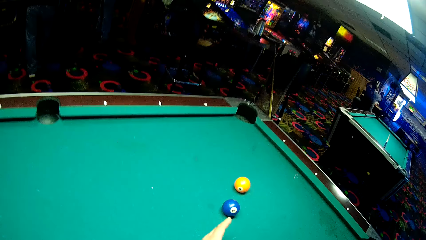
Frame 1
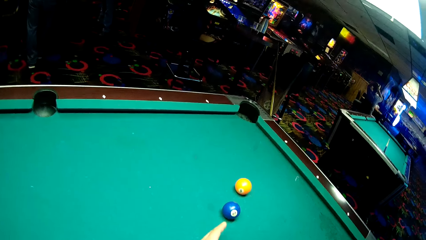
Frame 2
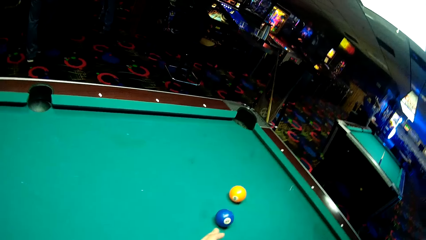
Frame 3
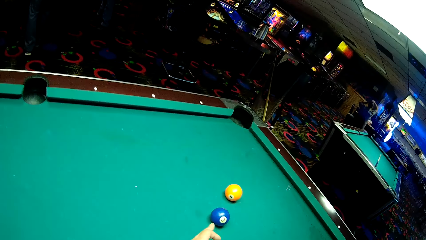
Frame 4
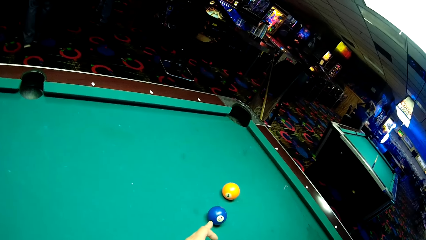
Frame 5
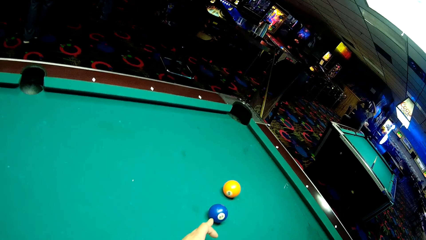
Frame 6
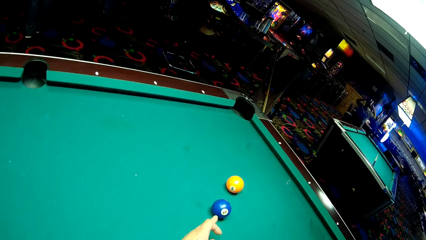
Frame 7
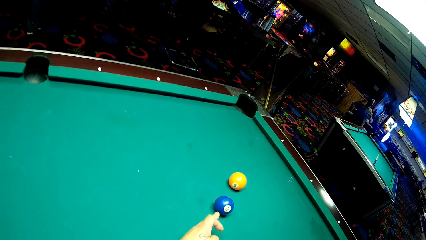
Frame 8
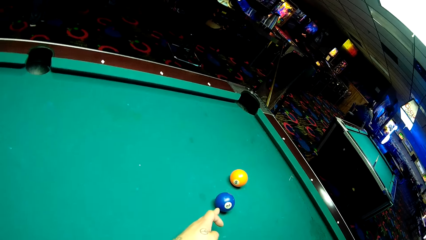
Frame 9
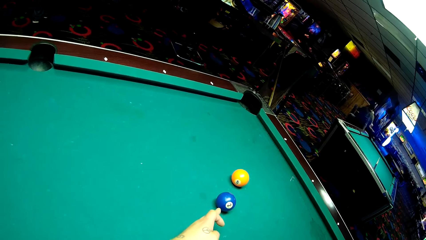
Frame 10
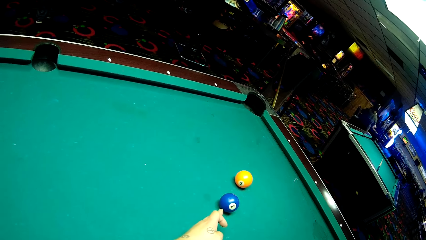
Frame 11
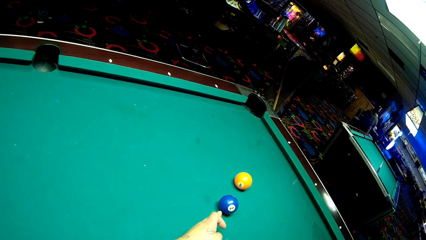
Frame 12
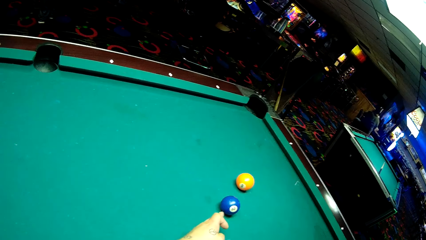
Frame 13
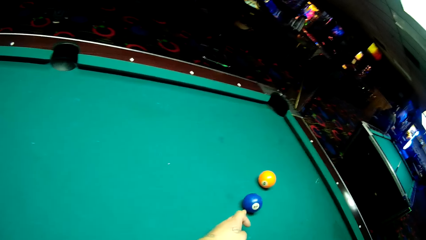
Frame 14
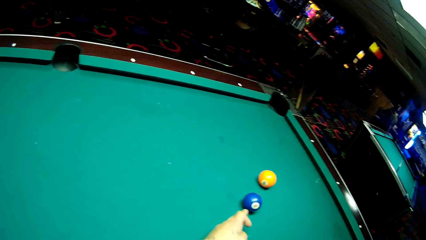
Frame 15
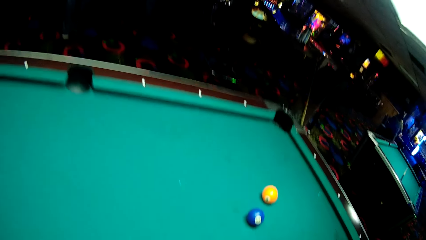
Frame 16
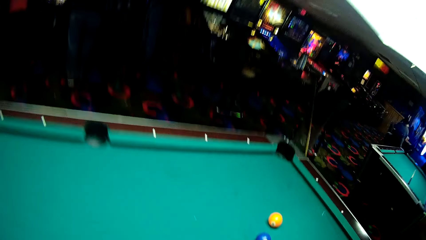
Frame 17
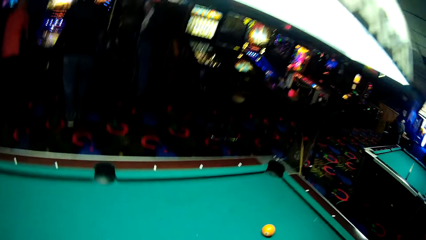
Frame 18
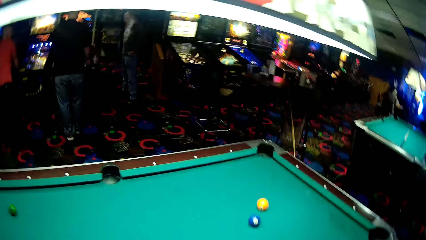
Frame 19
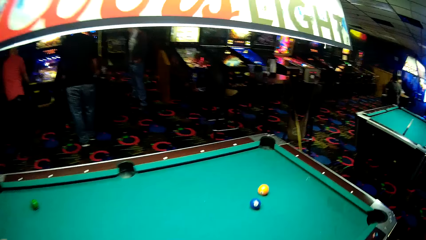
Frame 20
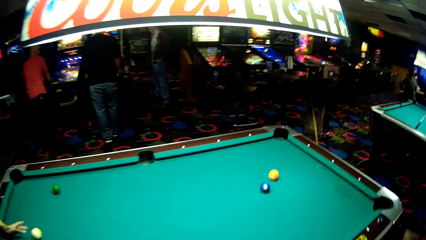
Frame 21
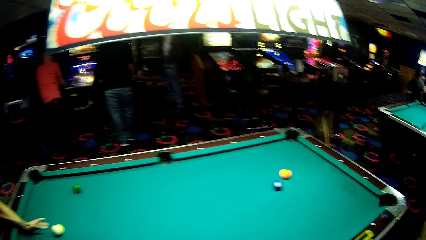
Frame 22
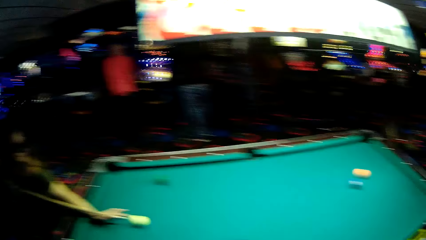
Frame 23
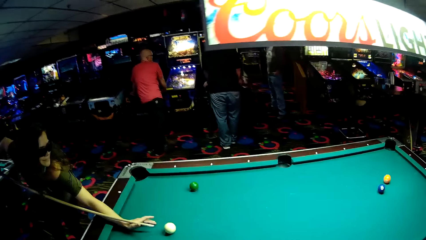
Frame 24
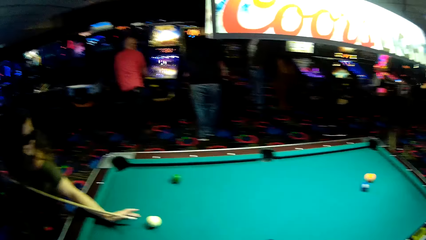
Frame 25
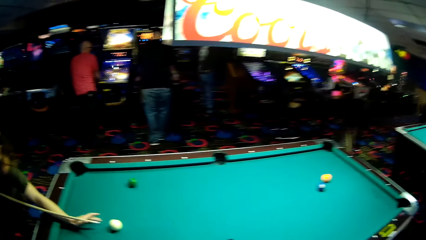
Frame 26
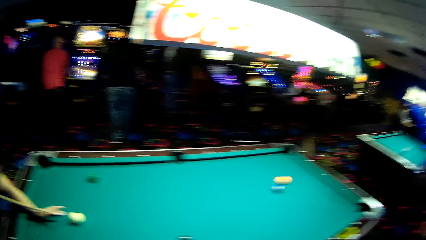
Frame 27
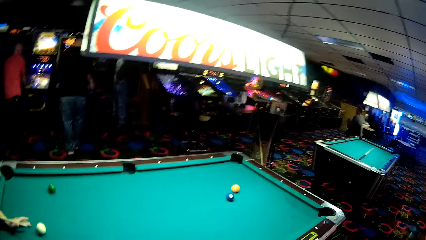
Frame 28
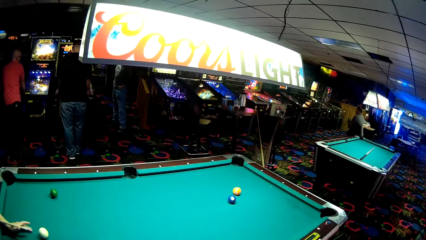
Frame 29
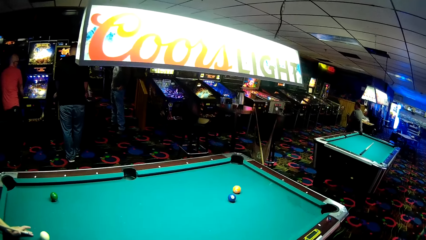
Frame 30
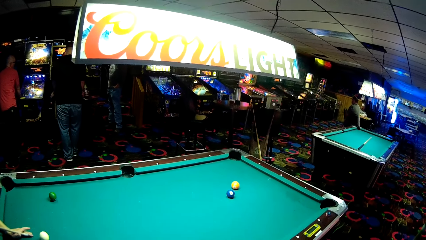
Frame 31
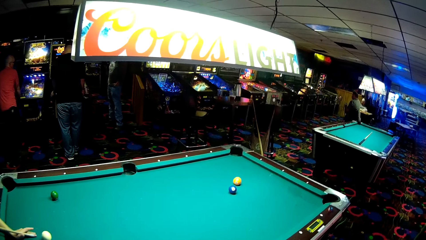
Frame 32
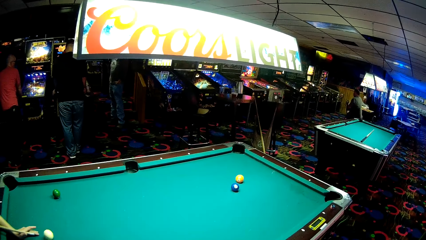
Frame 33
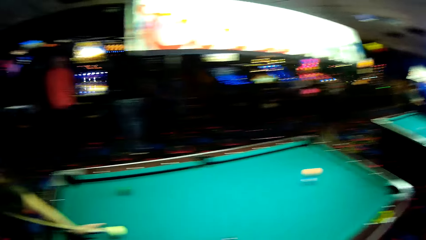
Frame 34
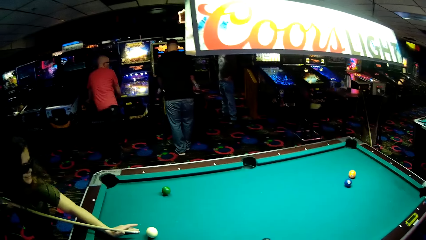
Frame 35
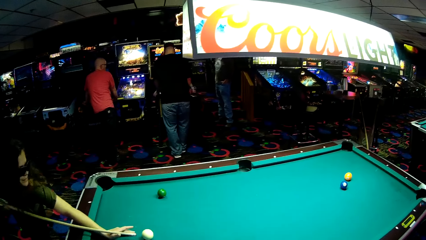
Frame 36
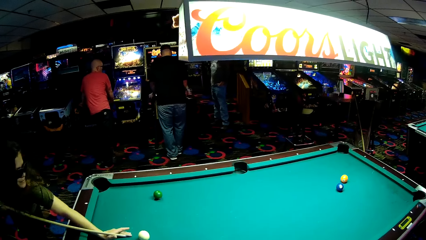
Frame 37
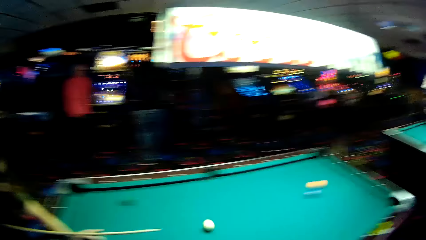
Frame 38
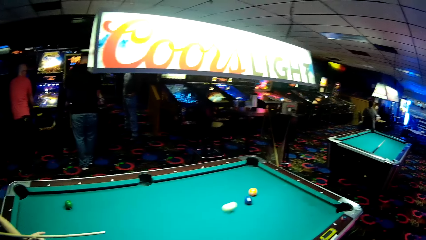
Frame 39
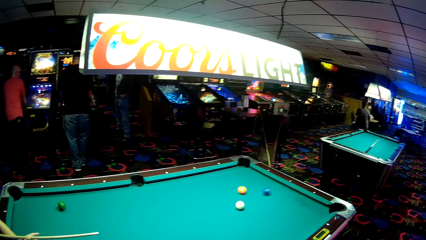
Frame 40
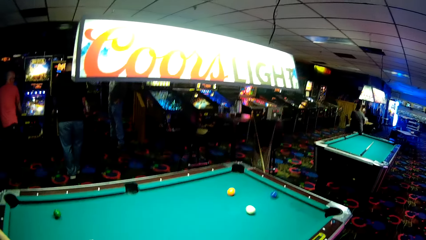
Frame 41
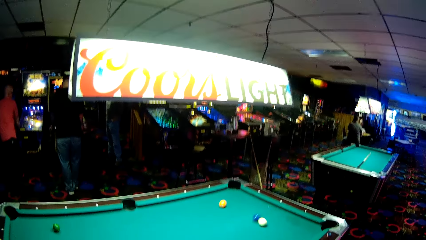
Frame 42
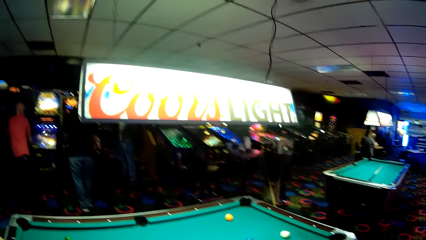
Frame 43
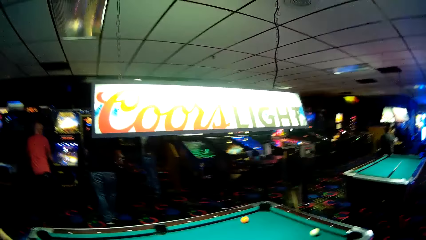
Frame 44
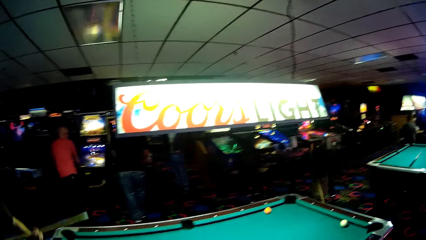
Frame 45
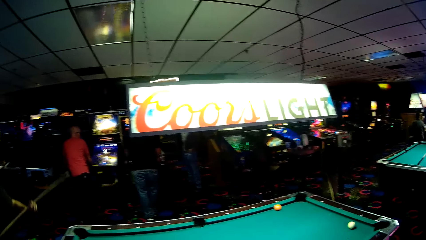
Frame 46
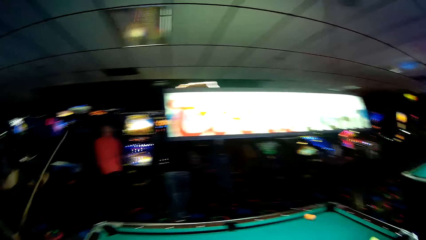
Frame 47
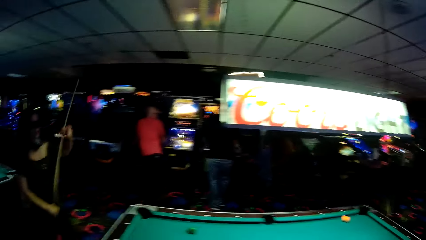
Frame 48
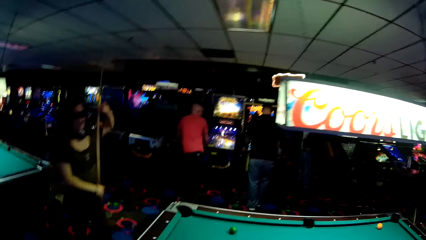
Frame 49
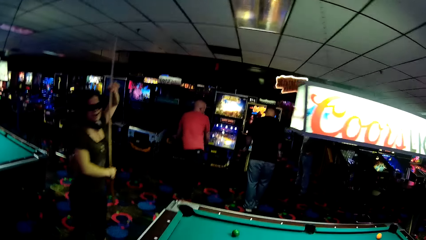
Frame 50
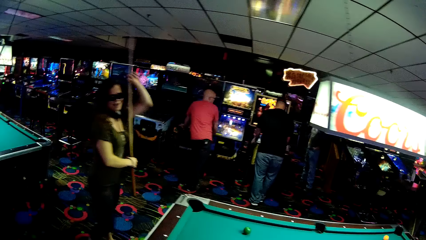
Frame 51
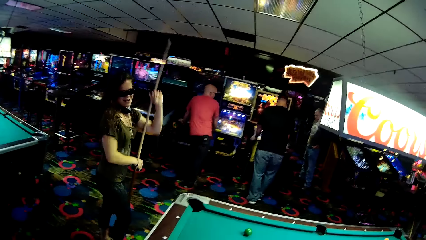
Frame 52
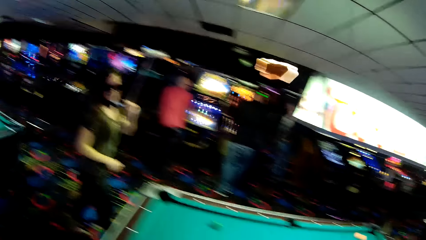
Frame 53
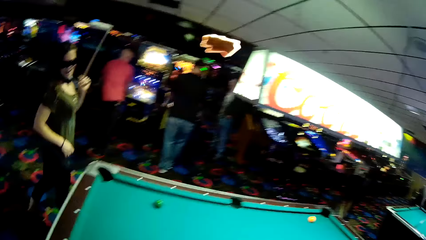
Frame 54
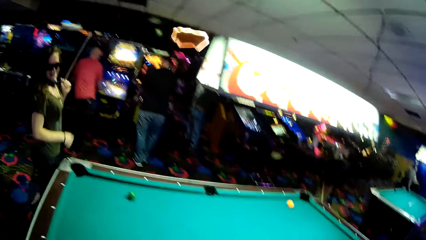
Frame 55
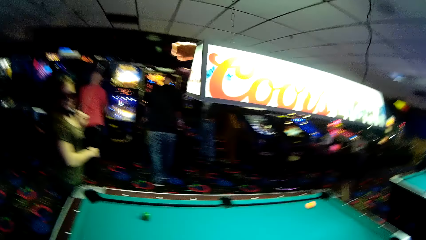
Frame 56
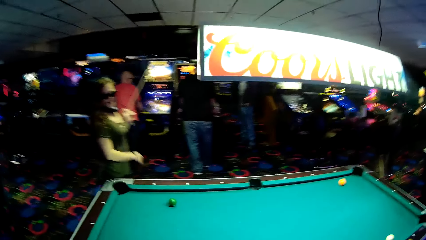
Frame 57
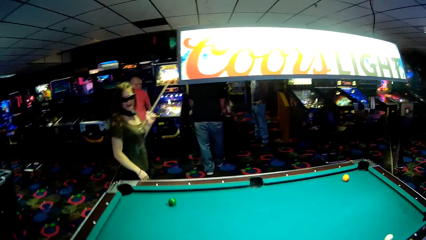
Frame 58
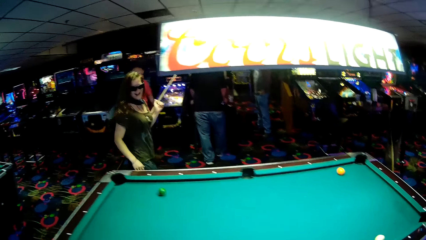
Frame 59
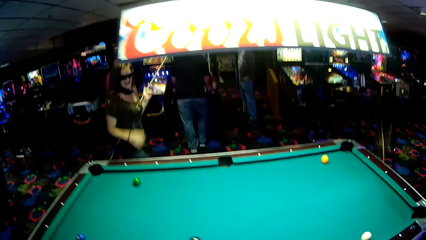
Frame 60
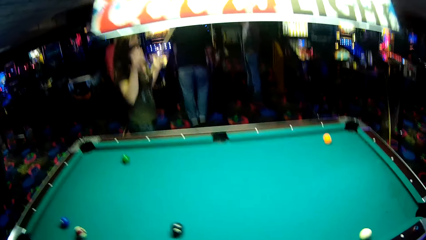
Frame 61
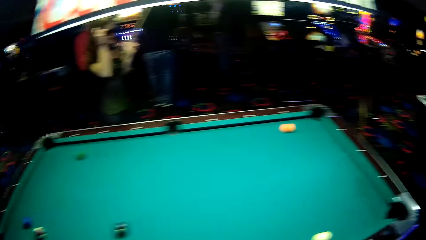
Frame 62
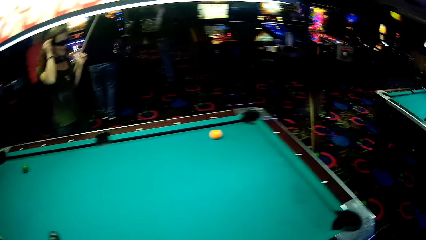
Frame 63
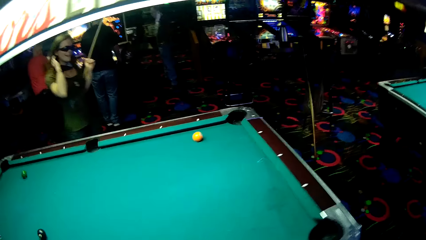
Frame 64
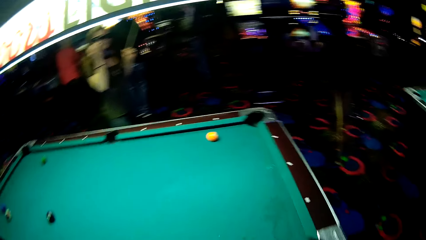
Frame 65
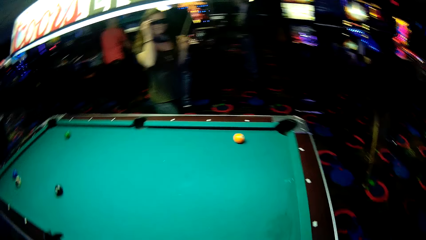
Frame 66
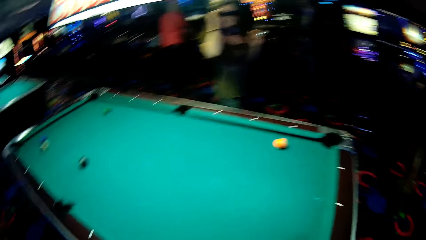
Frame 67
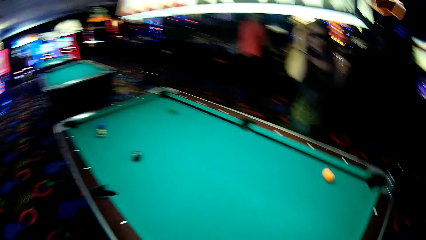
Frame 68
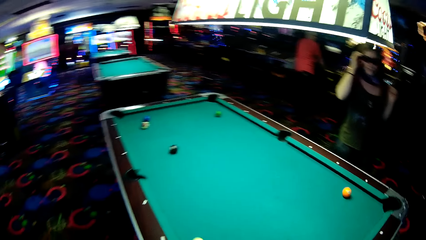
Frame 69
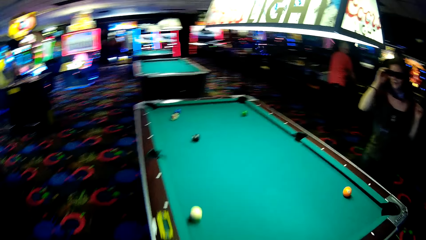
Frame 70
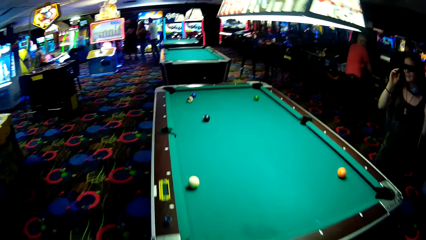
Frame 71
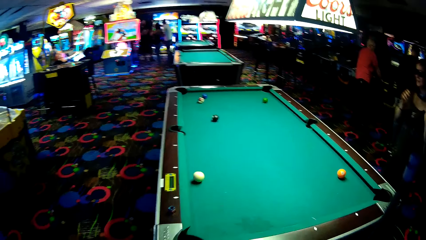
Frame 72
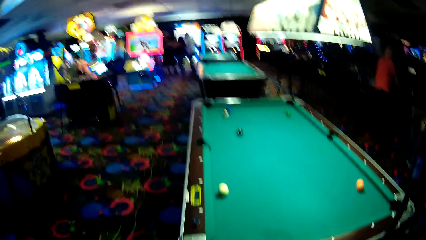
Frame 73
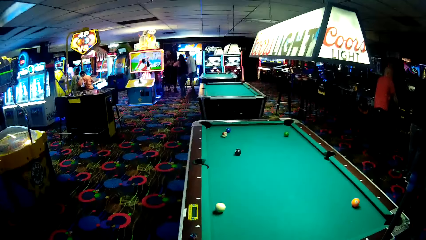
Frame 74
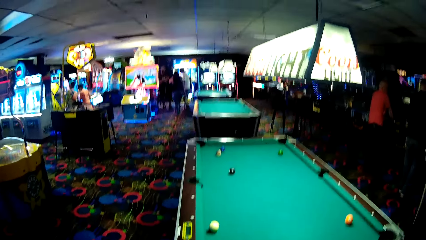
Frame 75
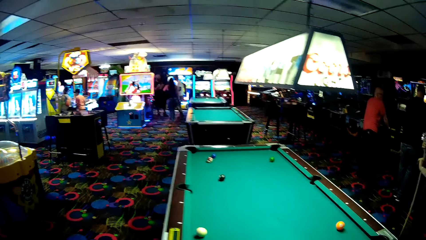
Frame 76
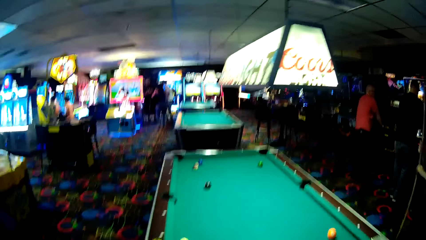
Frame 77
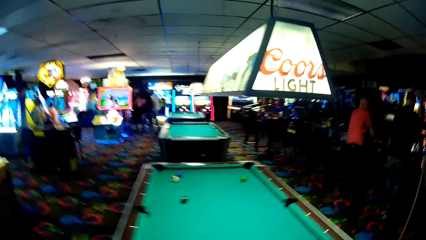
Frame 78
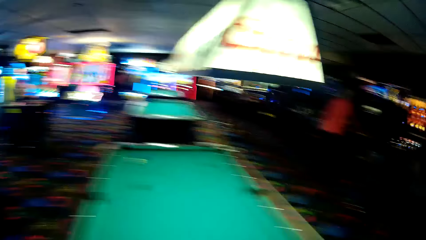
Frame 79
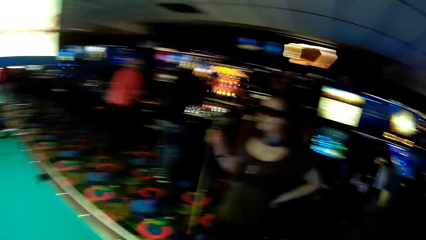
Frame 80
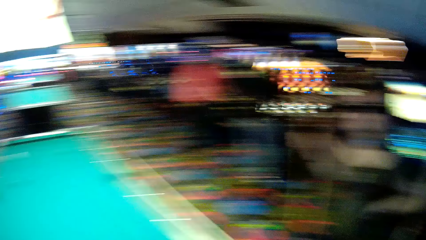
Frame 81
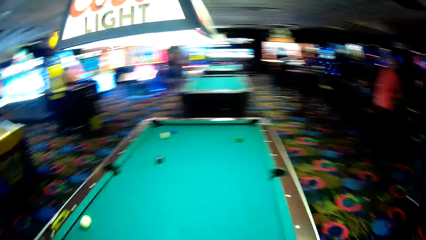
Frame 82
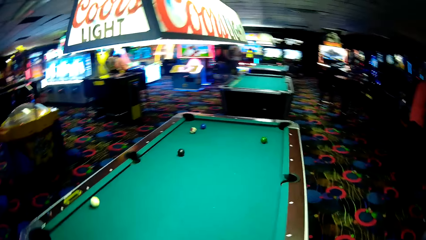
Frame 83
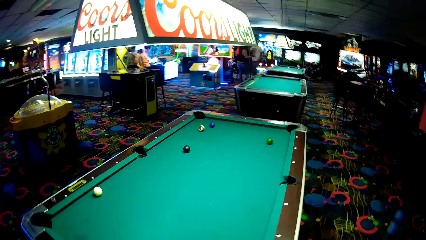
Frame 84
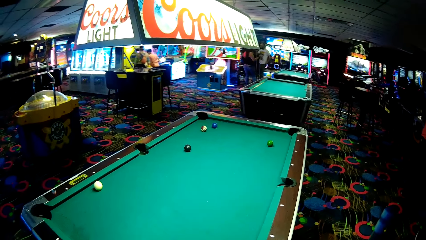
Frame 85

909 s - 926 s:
The camera wearer points at the ball. A woman plays pool game with the camera wearer. The woman holds a pool cue, strikes a ball and walks around the pool table. The woman touches her hair. The camera wearer walks around the pool table.
